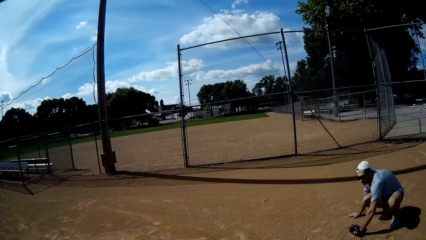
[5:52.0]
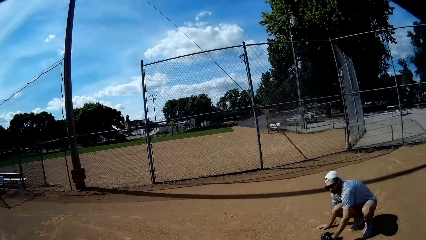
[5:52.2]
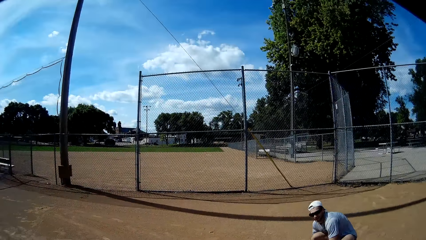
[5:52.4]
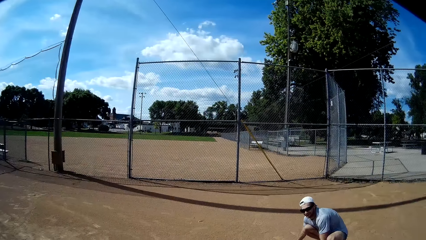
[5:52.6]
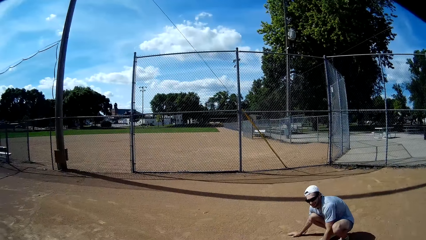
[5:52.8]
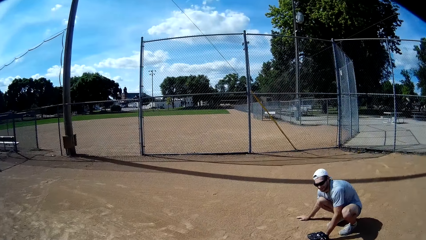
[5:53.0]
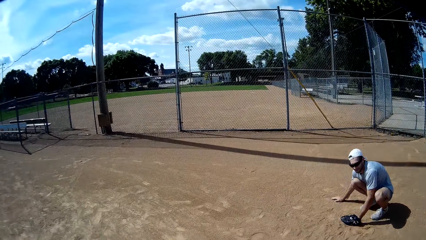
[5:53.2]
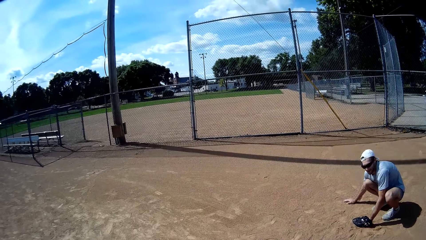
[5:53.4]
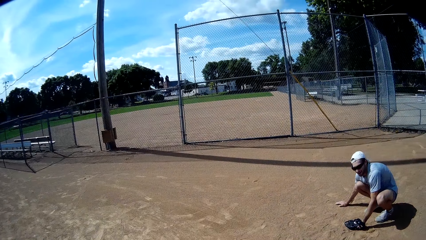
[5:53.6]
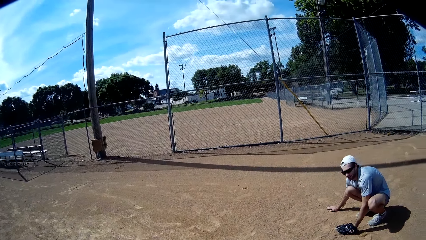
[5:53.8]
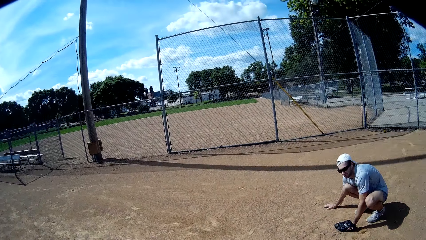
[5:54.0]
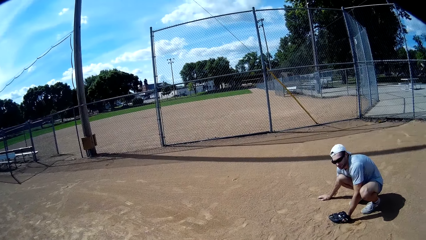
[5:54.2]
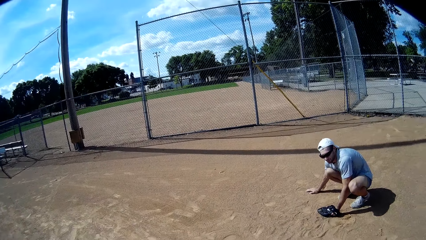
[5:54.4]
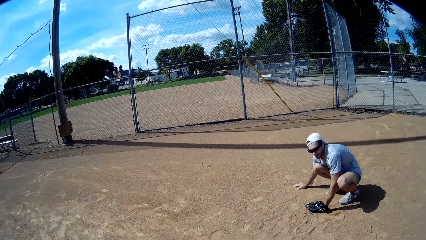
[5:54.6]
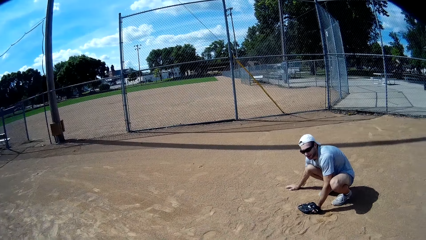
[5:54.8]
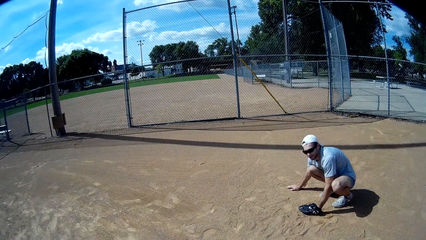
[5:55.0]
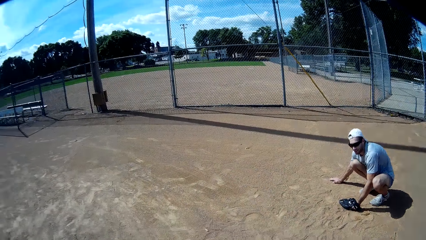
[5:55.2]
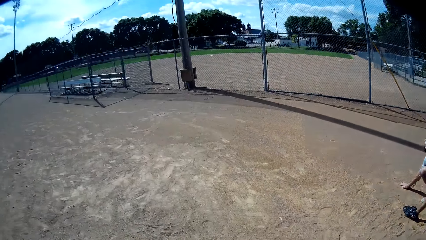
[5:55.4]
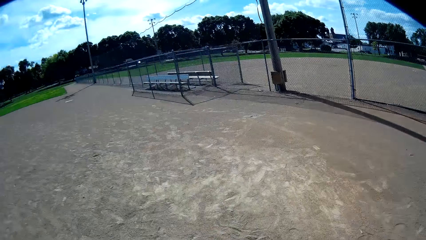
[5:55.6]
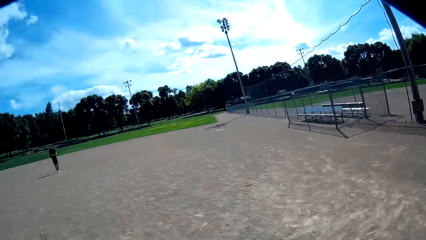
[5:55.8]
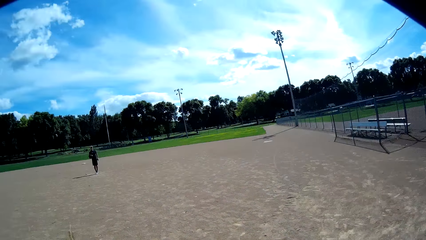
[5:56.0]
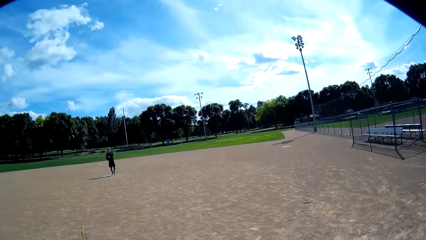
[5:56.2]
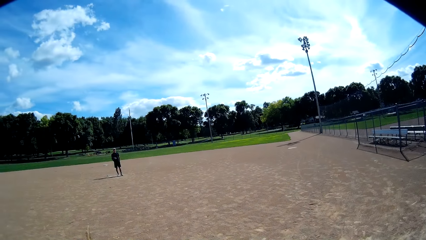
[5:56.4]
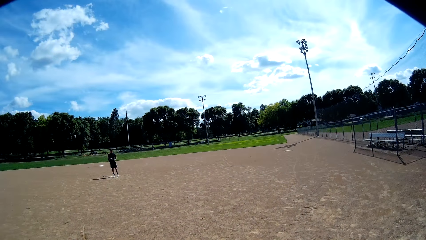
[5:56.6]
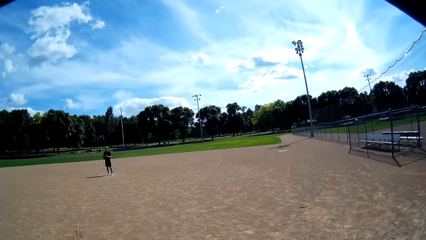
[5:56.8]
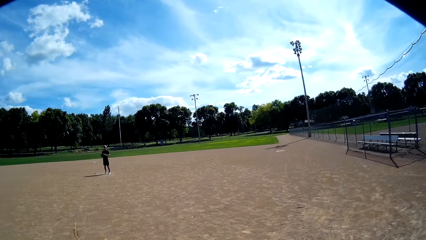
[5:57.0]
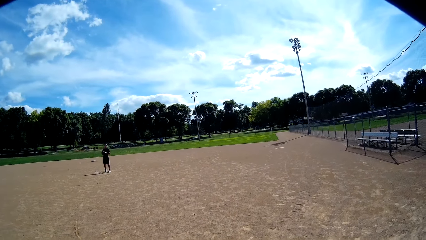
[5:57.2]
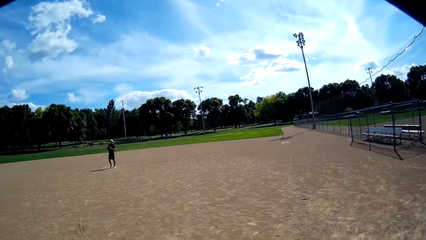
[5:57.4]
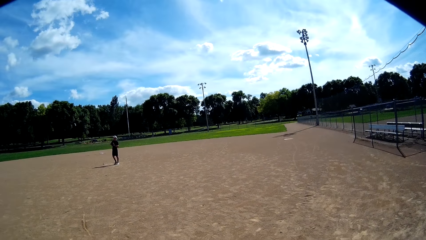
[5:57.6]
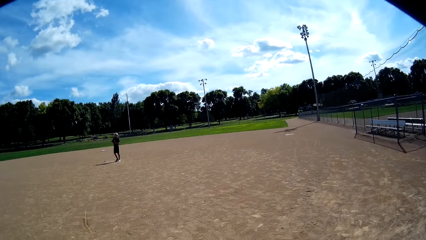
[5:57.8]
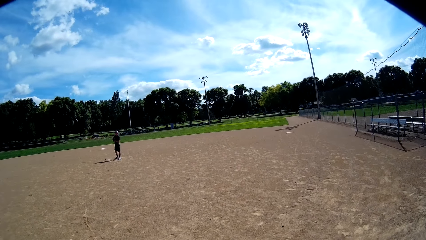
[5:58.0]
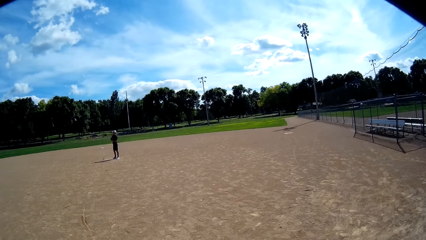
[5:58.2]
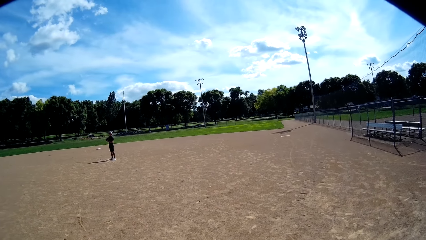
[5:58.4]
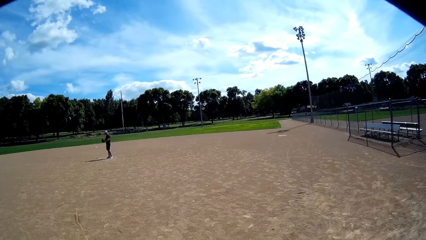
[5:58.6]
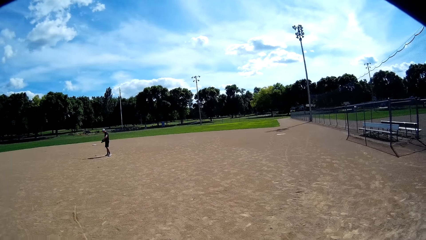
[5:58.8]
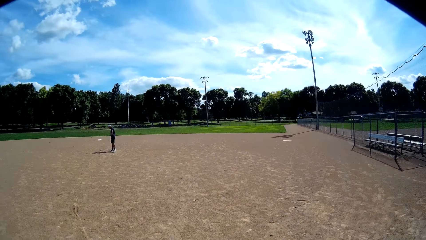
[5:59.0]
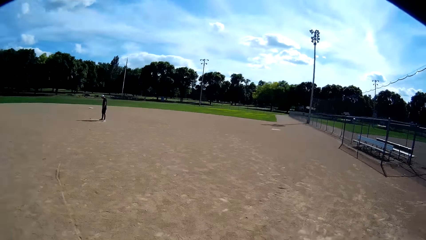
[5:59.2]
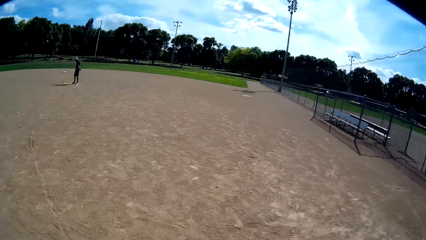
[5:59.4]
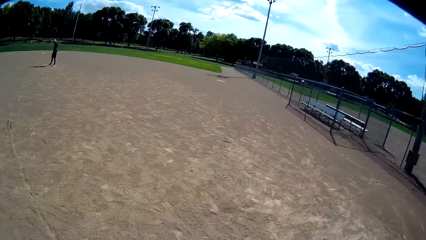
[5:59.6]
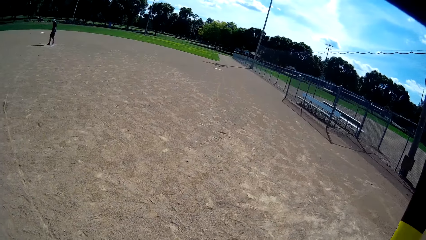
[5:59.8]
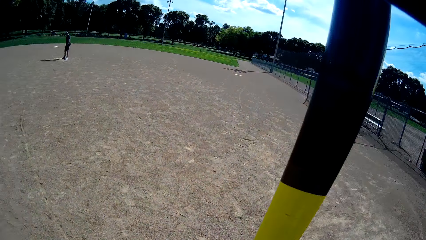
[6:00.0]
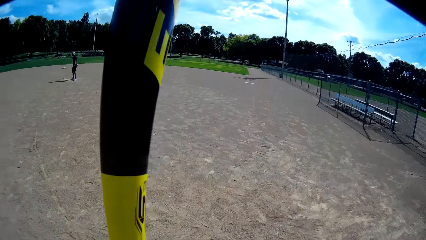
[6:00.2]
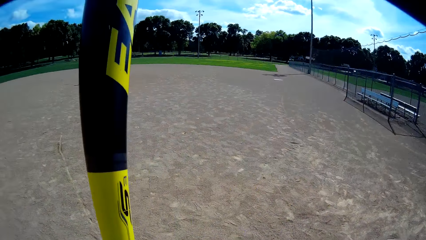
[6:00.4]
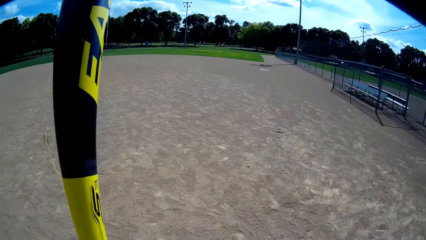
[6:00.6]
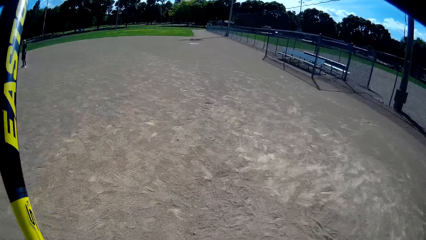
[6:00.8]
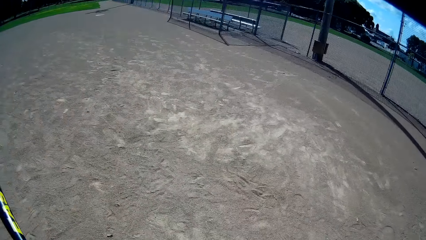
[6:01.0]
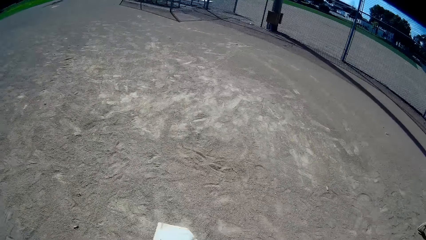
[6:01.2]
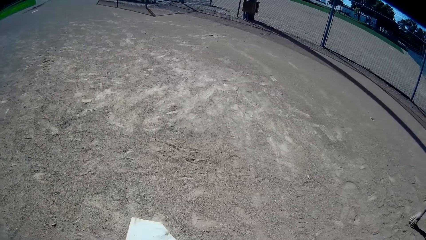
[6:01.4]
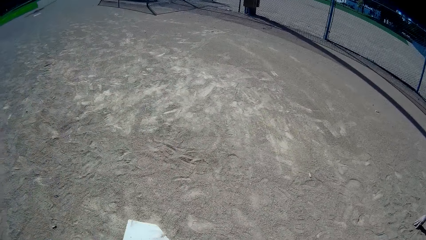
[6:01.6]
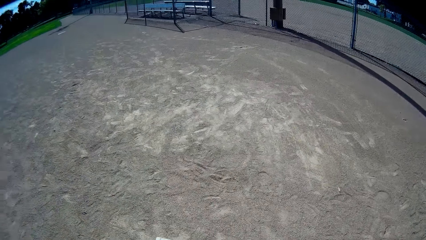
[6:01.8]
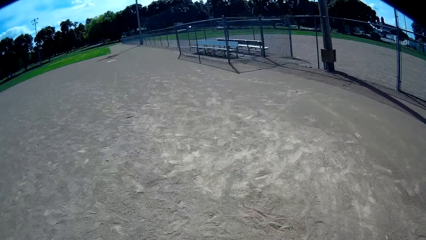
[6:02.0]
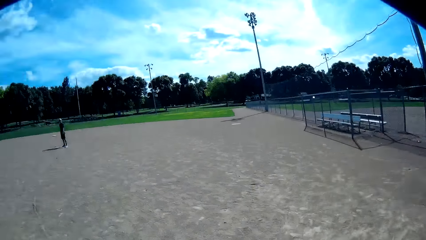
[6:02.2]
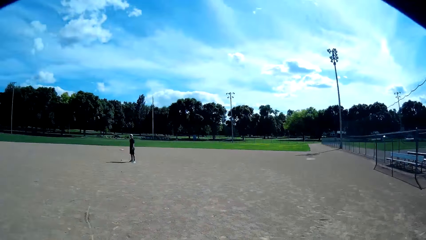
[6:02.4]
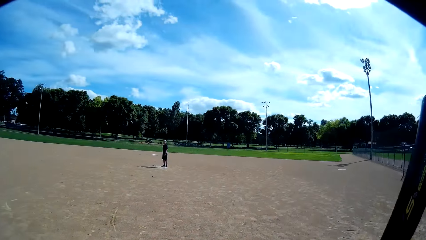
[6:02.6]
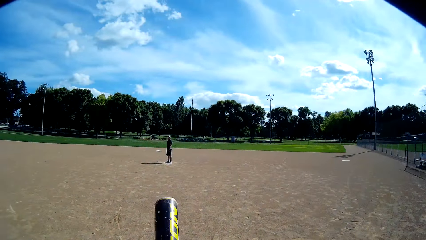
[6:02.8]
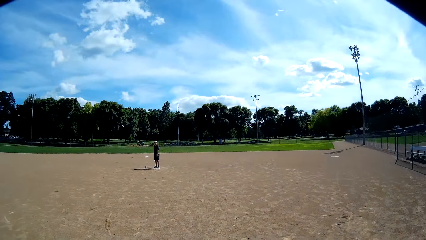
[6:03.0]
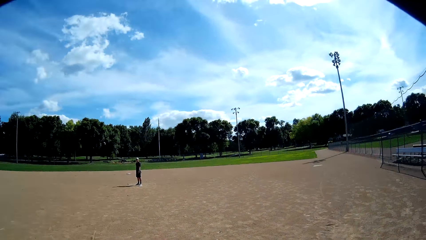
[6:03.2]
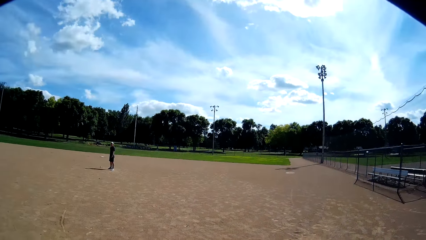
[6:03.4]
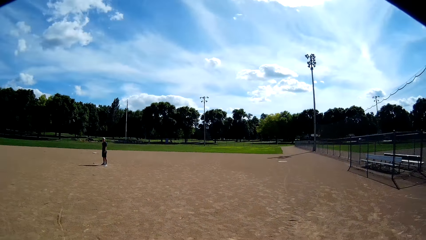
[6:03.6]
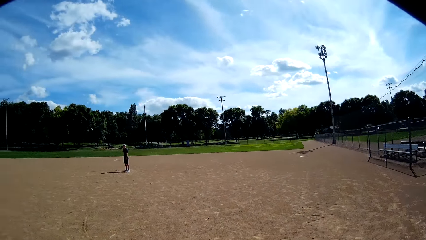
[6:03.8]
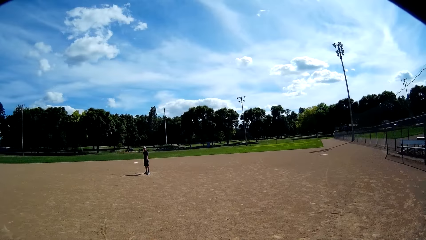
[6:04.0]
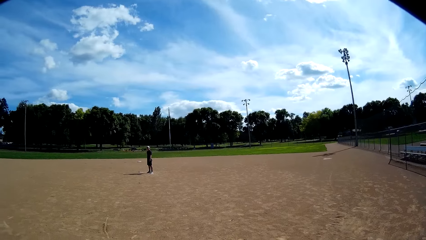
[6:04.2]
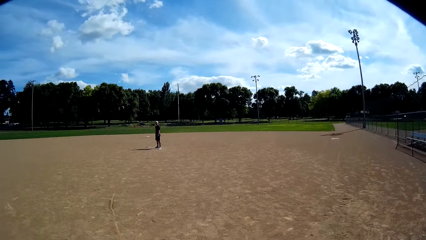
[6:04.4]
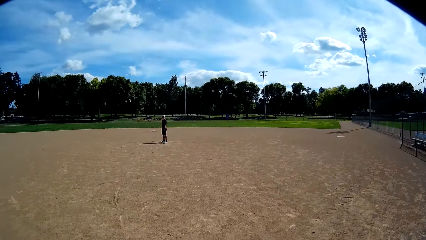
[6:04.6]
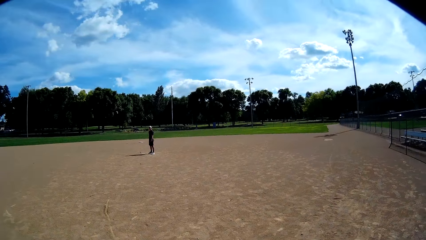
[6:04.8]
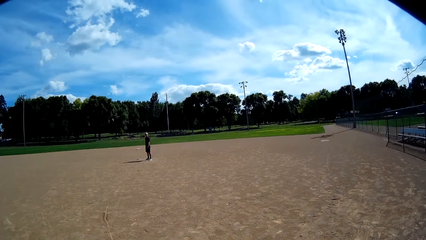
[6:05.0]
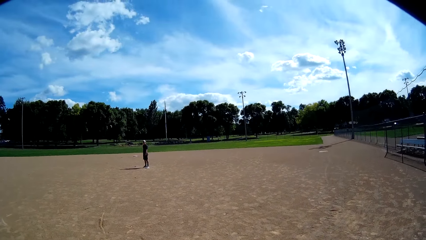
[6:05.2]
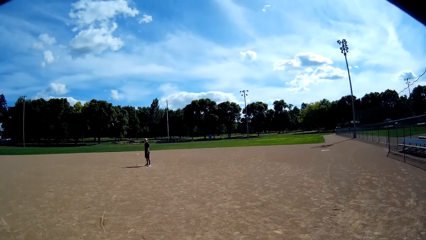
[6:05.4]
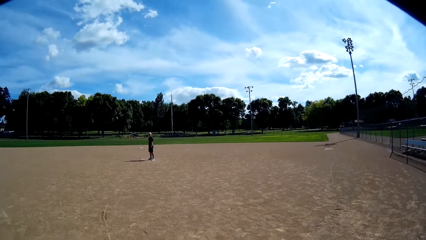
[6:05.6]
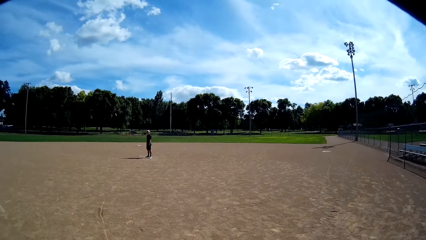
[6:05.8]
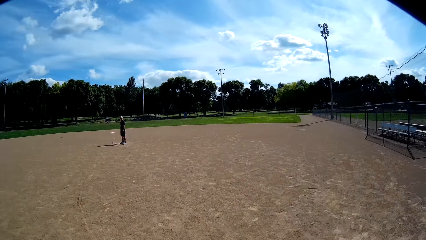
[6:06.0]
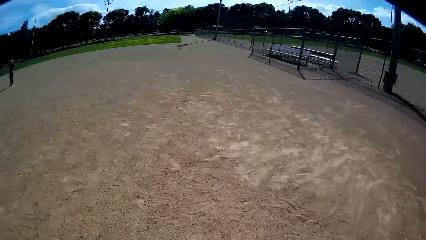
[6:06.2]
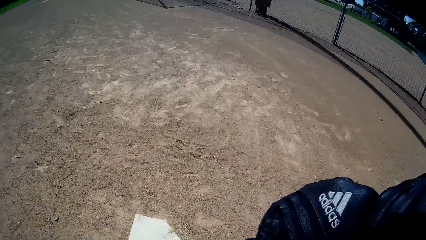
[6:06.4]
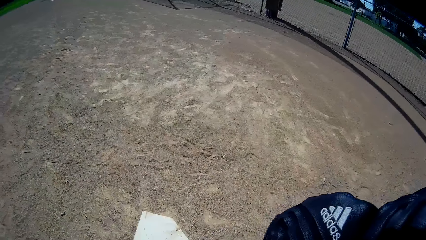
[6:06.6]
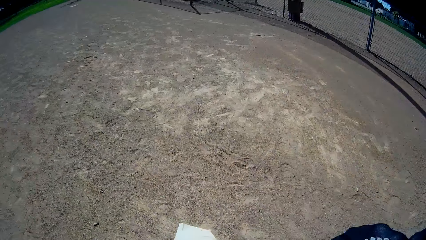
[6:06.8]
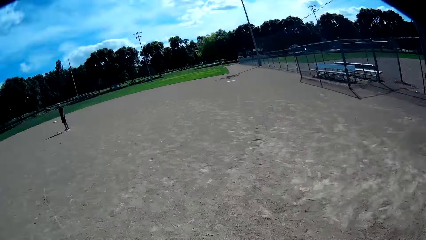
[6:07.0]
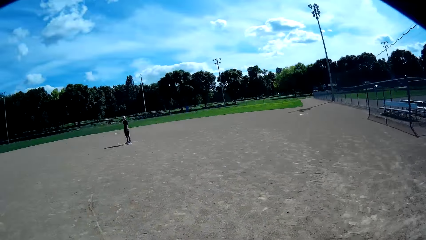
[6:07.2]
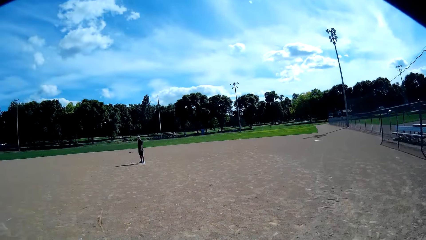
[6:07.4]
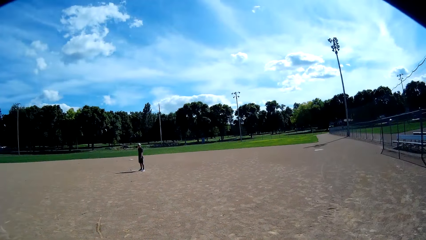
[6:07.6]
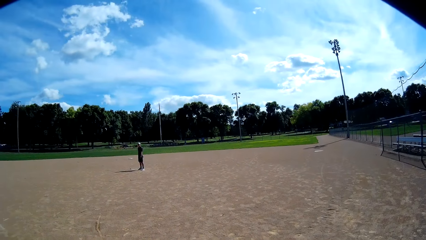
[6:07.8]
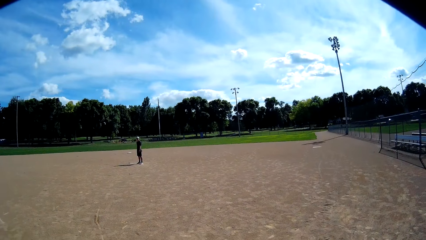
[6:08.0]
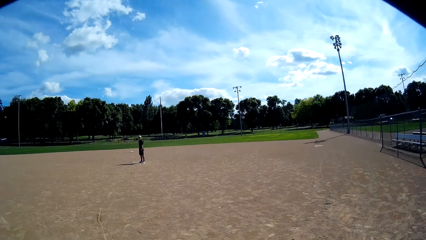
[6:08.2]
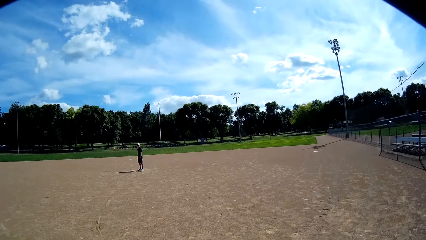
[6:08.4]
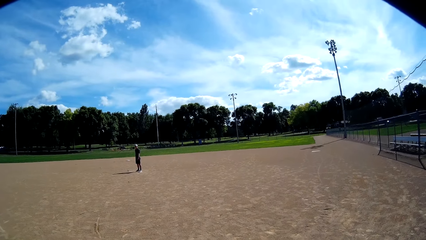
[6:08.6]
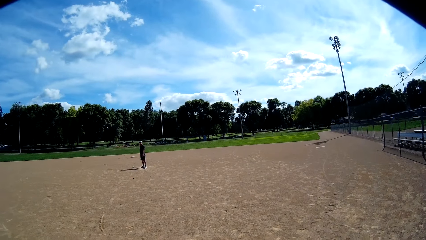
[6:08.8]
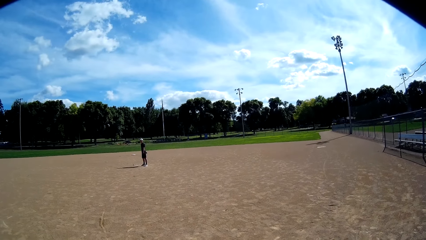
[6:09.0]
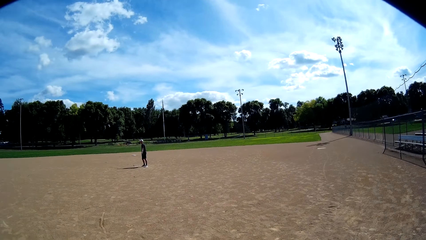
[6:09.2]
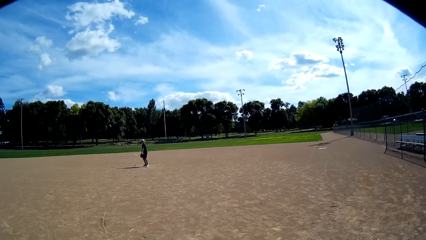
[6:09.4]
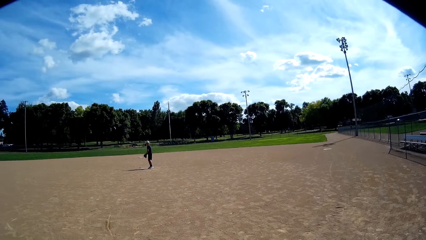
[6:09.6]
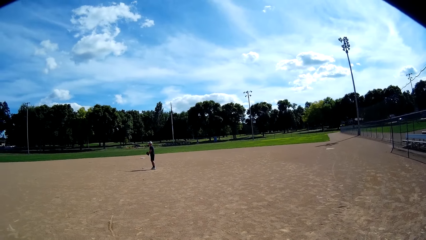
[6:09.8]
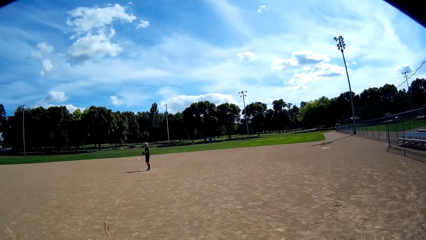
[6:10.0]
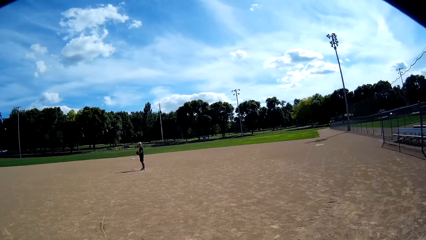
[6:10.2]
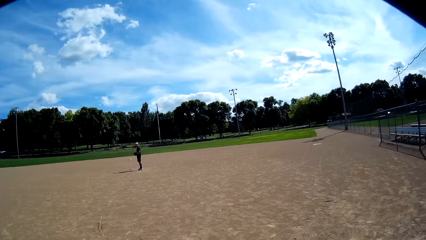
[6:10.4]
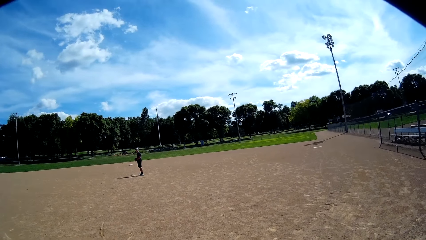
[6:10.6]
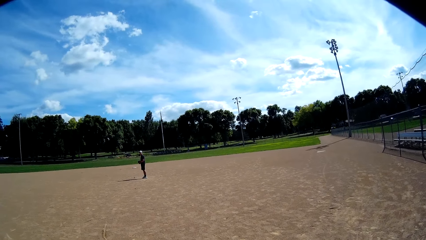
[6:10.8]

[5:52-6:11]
The camera wearer stares at a man. He talks to another man. He lowers his bat. He stares at the first man. He stares at his hand. He stares at the first man.
